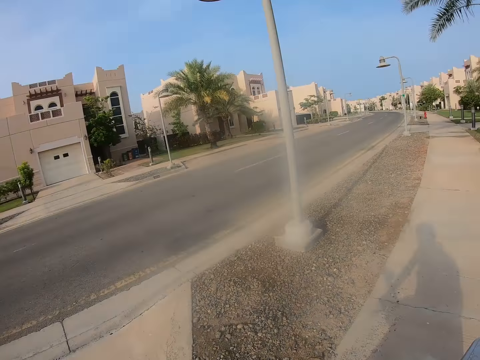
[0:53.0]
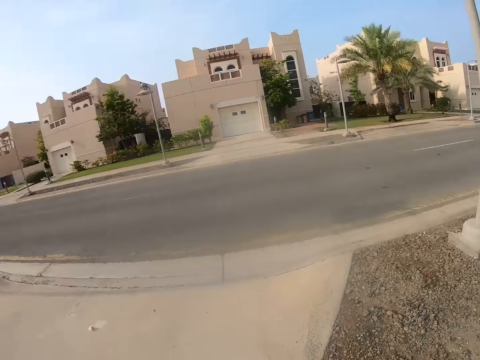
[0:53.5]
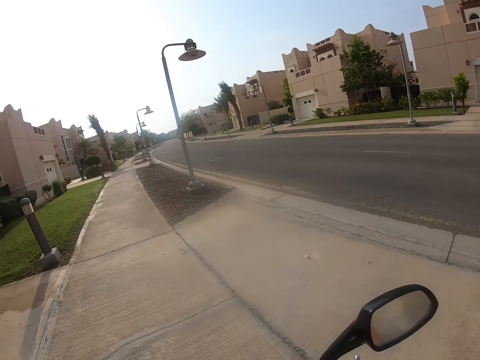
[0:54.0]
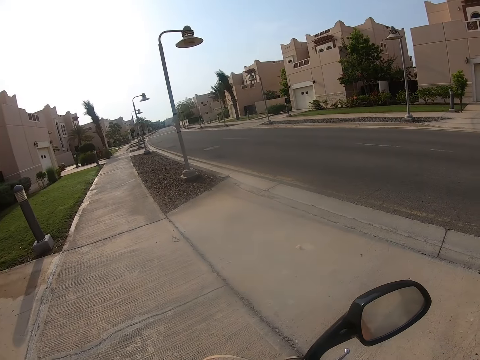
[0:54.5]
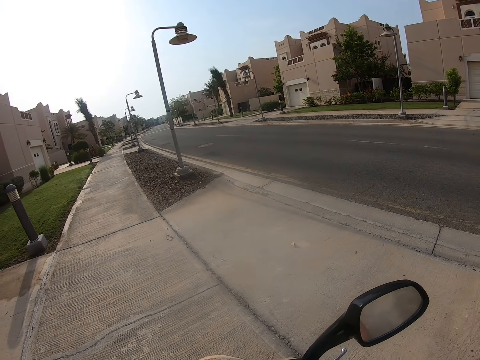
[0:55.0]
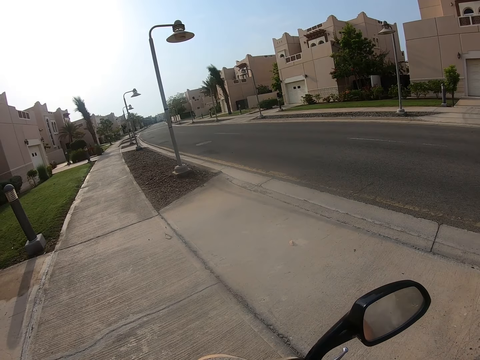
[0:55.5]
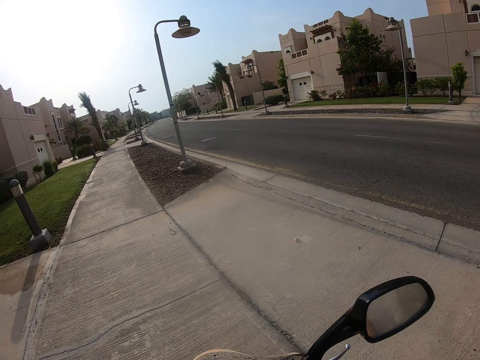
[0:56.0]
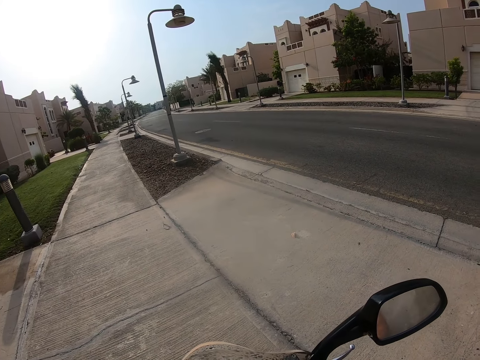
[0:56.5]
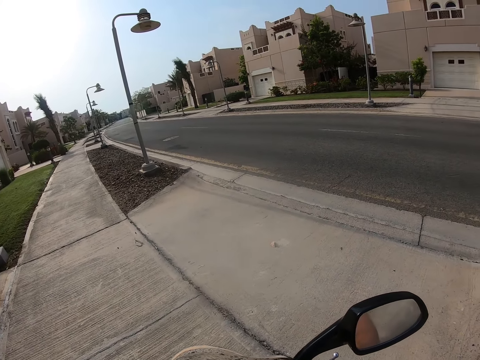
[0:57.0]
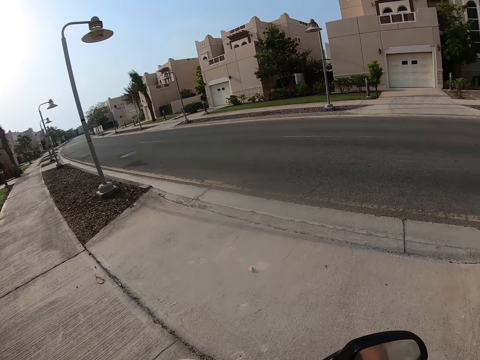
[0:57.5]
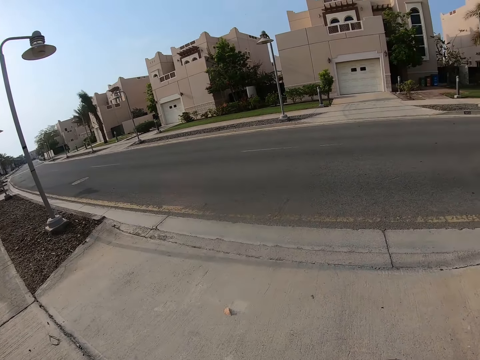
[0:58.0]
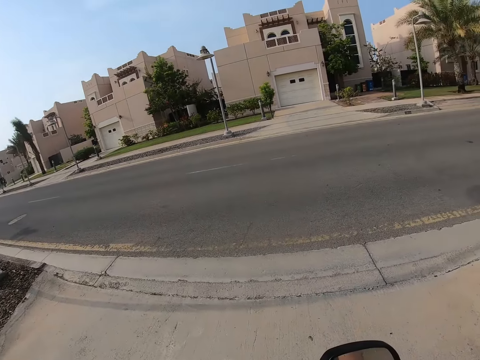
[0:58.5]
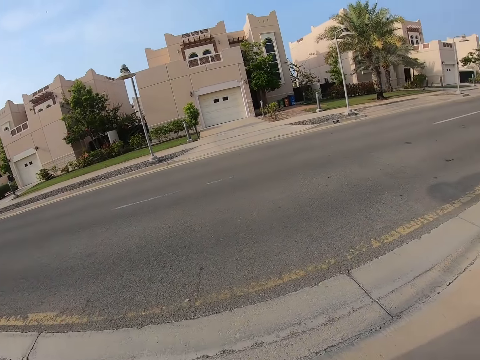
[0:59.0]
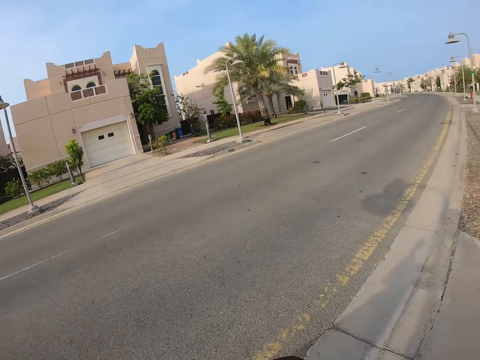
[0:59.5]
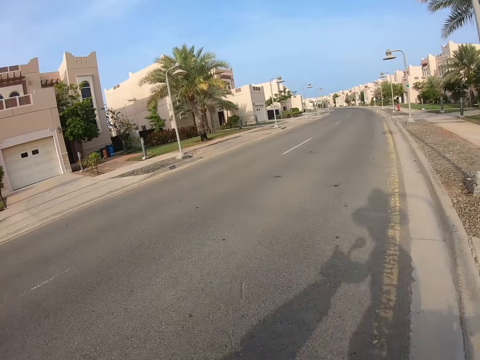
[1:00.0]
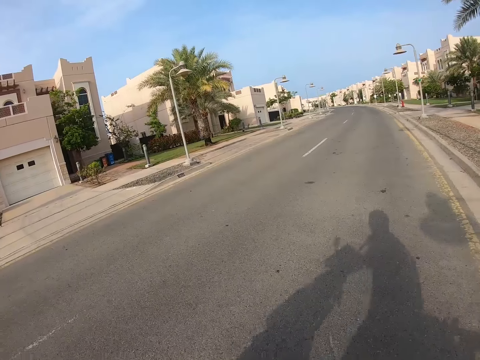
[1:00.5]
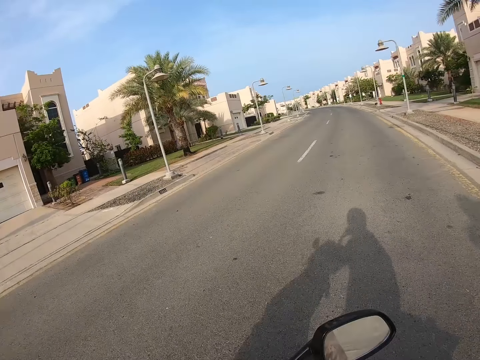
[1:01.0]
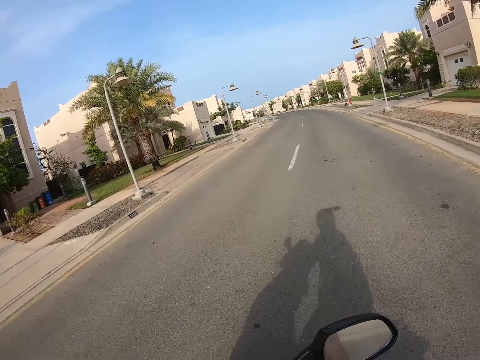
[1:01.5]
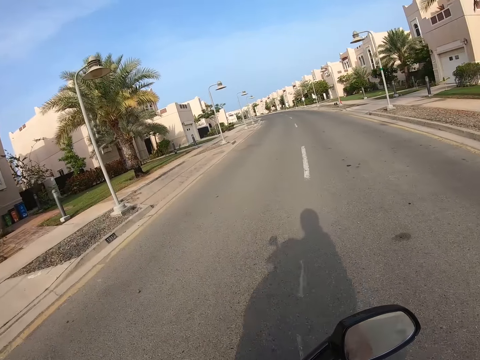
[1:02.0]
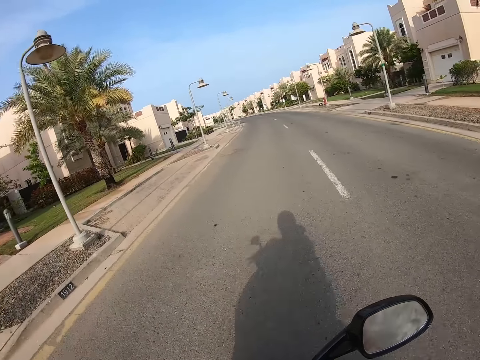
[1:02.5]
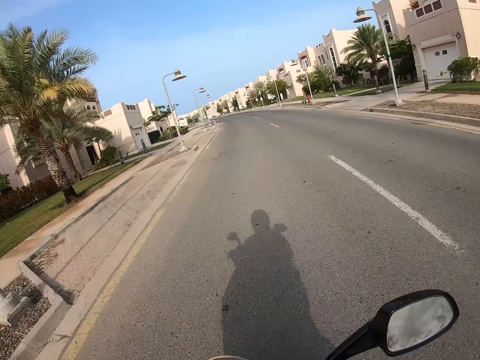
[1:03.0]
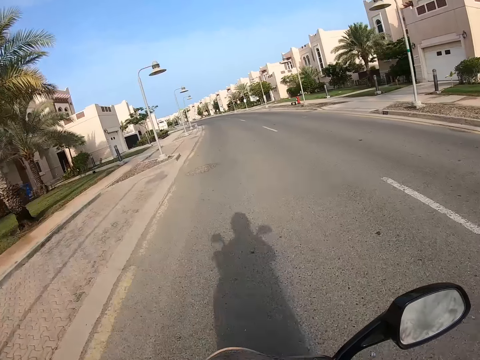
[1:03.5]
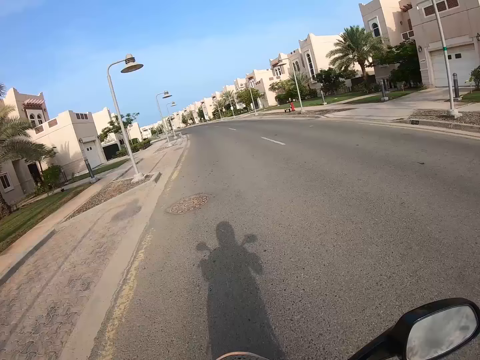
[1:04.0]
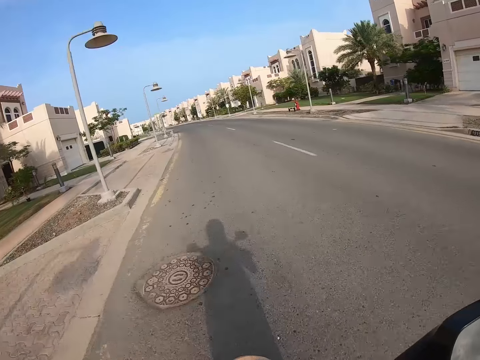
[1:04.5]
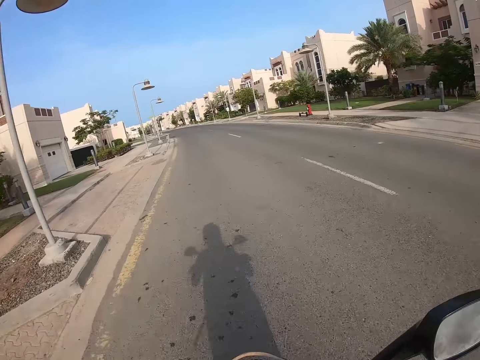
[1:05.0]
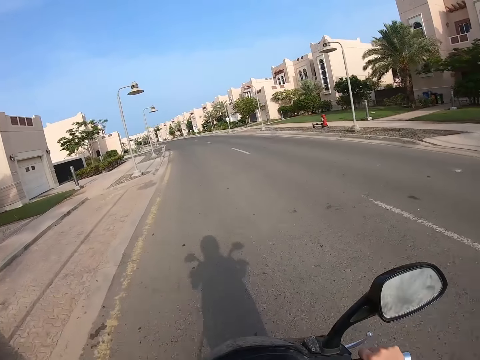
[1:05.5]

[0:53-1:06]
The camera wearer rides the motorbike toward the road. They ride the motorbike on the road.

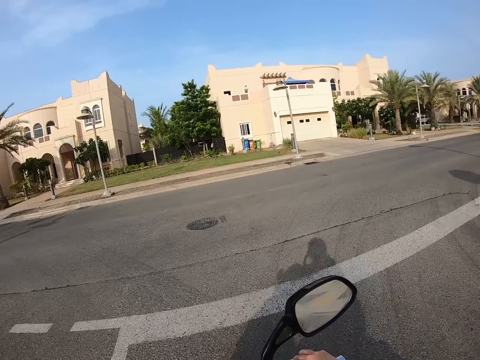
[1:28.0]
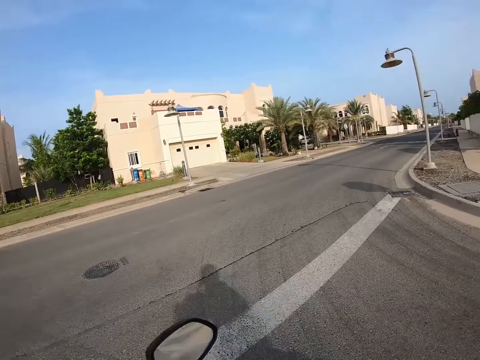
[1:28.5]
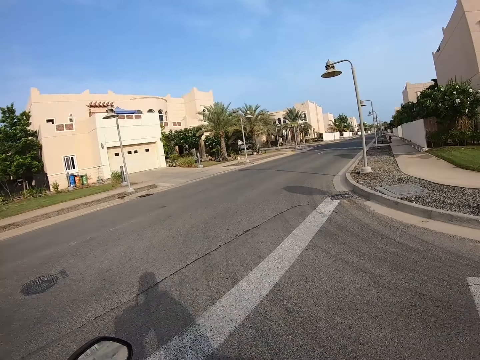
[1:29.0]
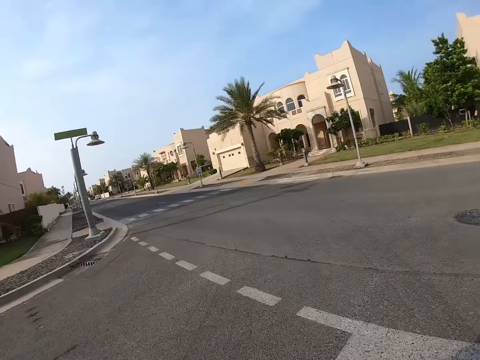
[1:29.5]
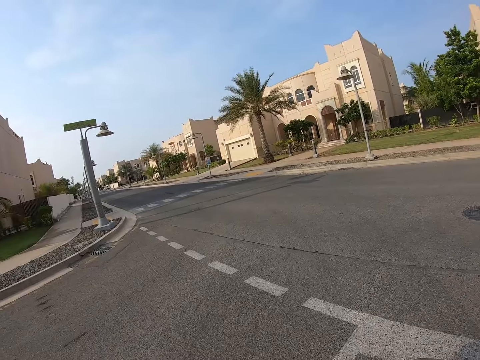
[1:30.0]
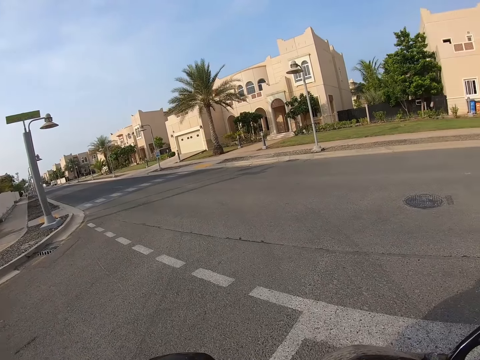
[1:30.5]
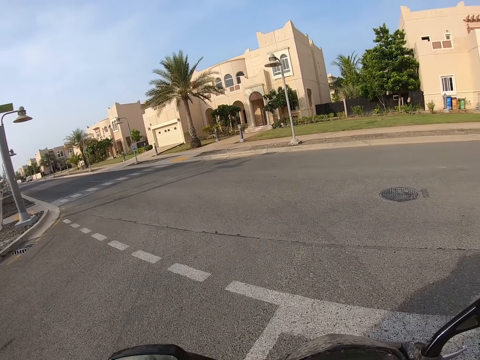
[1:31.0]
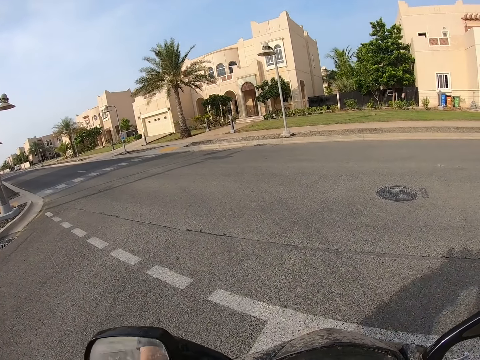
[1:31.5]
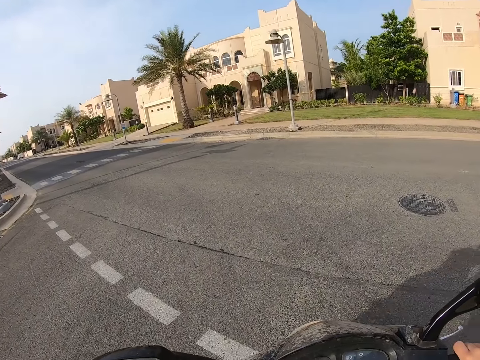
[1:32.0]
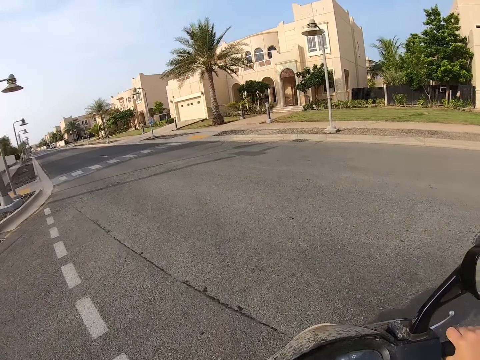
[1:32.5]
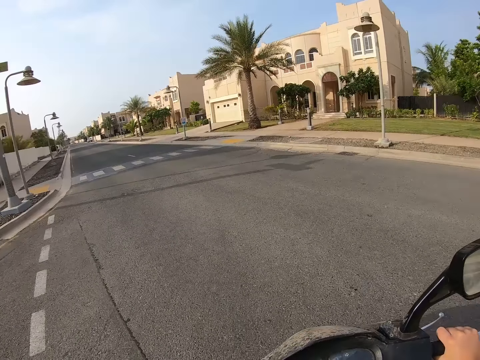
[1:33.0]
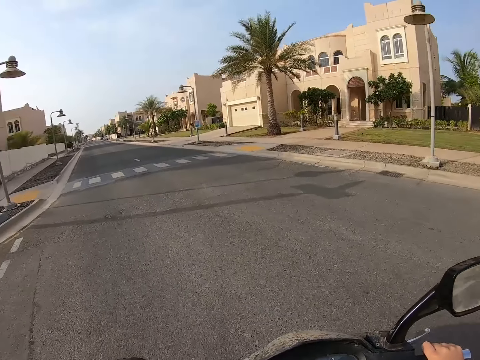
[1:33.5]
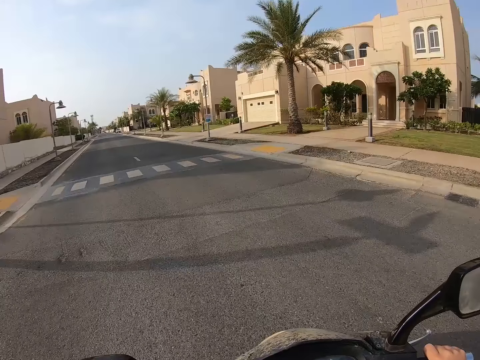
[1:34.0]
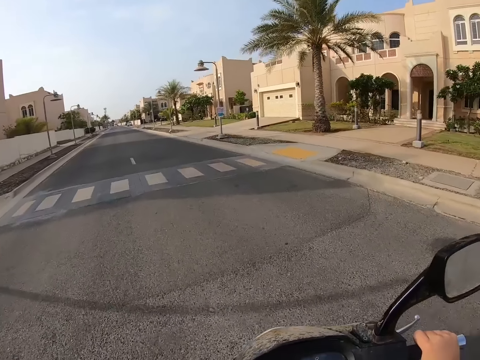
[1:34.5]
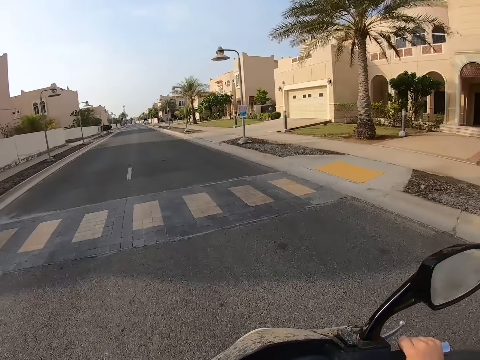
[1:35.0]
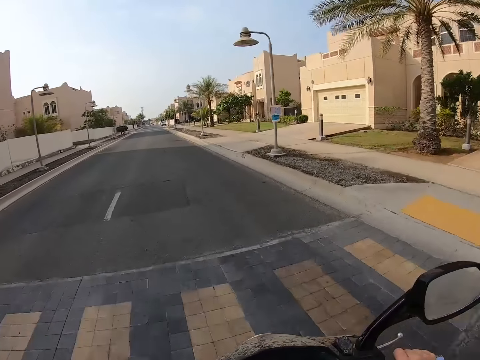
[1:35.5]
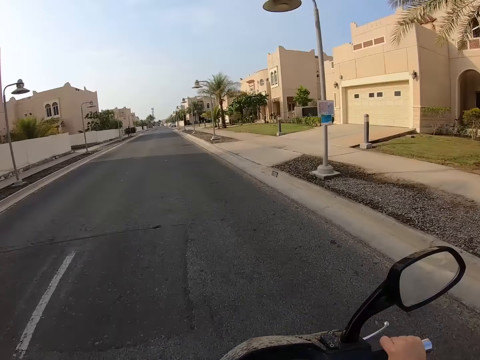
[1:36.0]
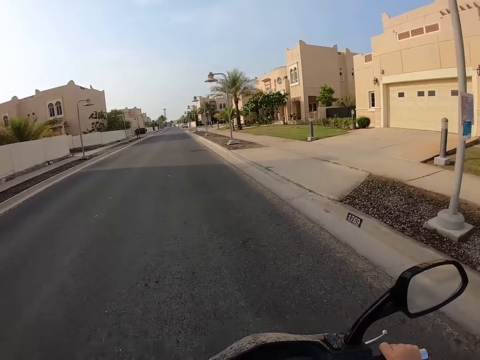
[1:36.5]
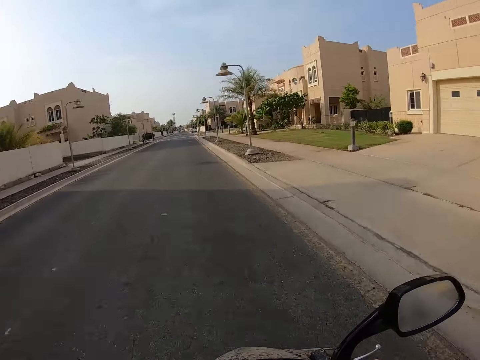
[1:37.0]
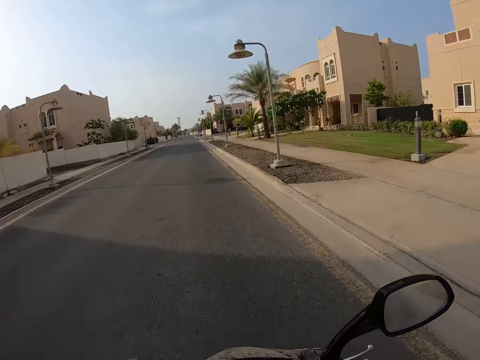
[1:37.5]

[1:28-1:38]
The camera wearer looks around the road. They stop the motorbike. They turn right. They ride the motorbike on the road.
